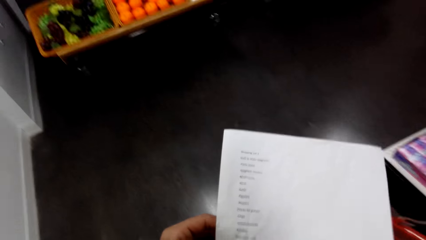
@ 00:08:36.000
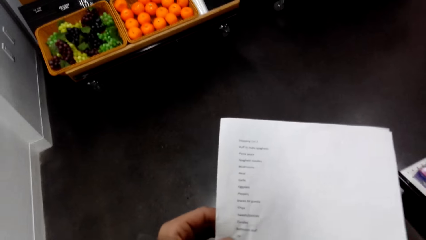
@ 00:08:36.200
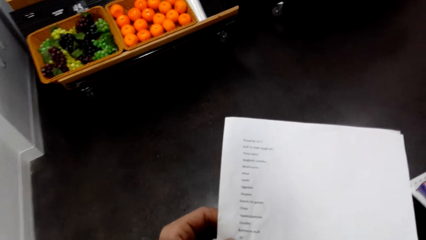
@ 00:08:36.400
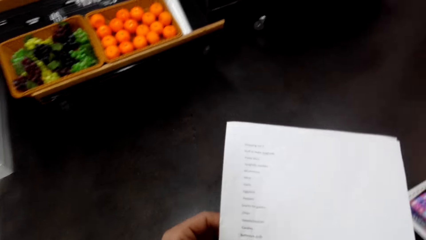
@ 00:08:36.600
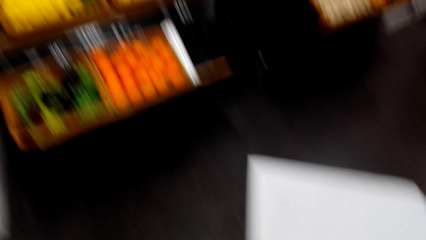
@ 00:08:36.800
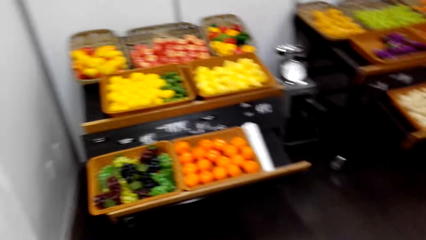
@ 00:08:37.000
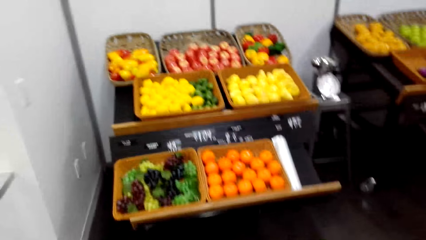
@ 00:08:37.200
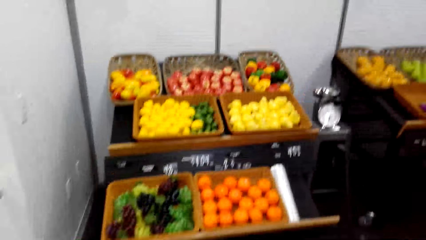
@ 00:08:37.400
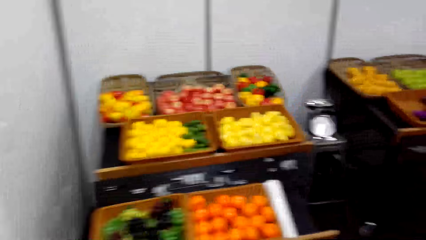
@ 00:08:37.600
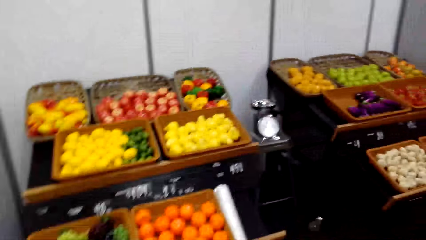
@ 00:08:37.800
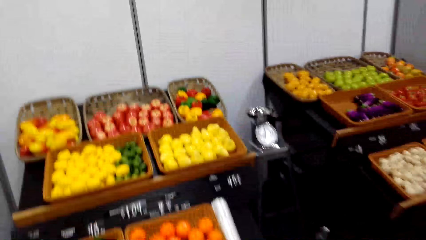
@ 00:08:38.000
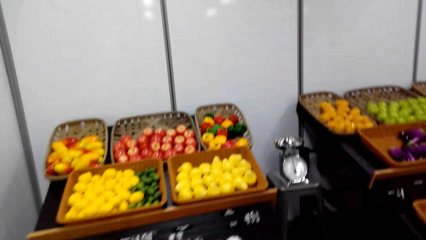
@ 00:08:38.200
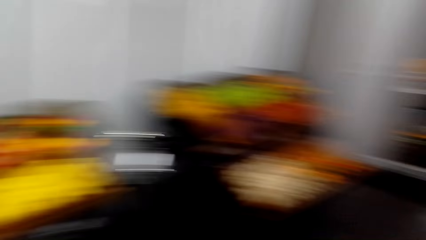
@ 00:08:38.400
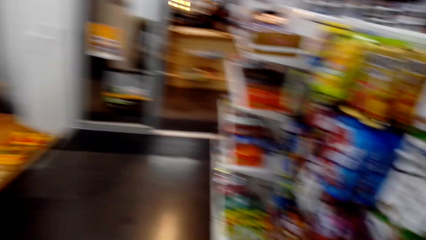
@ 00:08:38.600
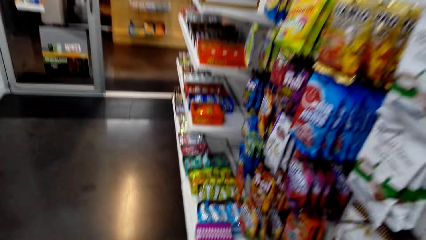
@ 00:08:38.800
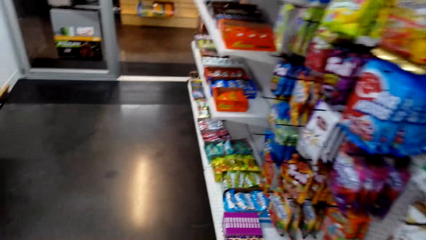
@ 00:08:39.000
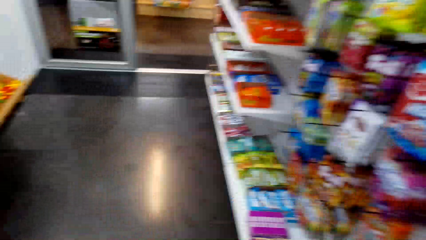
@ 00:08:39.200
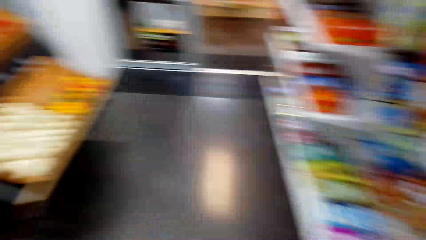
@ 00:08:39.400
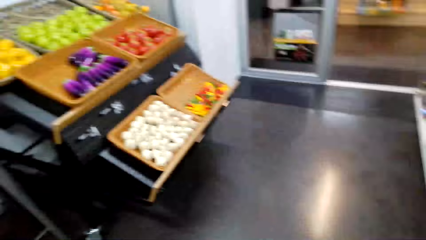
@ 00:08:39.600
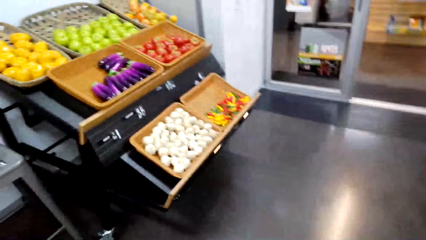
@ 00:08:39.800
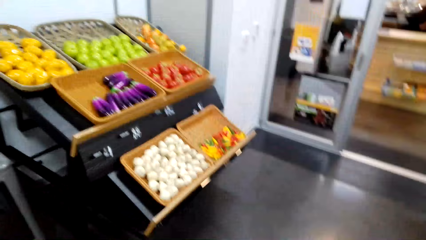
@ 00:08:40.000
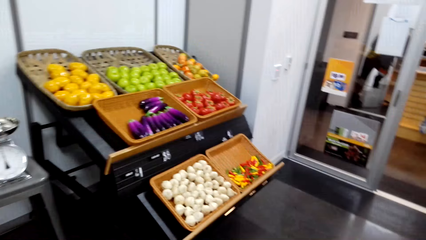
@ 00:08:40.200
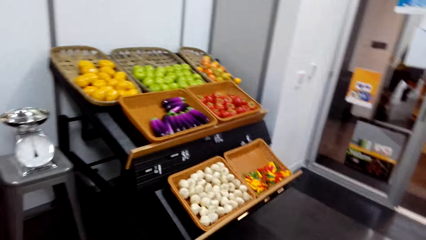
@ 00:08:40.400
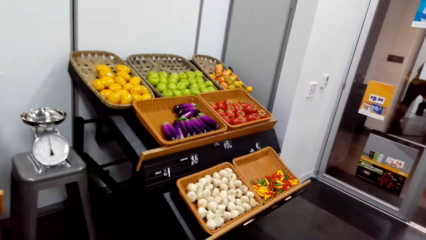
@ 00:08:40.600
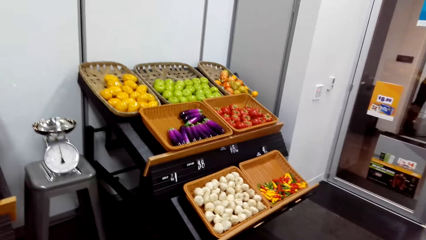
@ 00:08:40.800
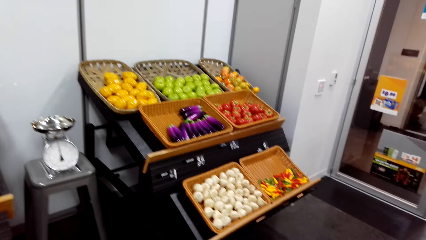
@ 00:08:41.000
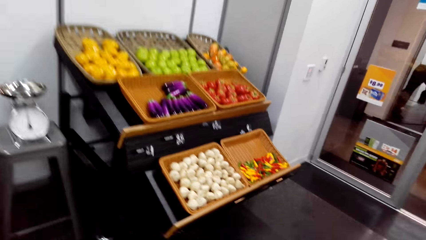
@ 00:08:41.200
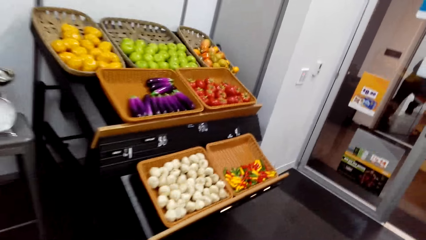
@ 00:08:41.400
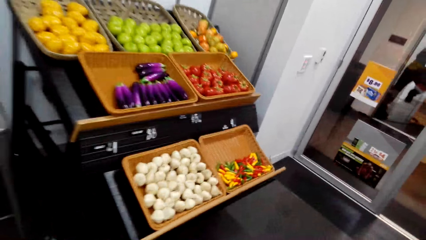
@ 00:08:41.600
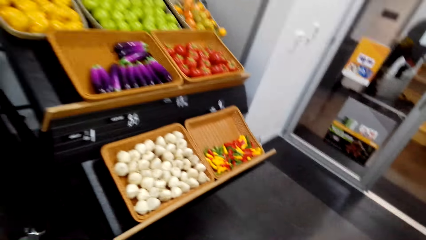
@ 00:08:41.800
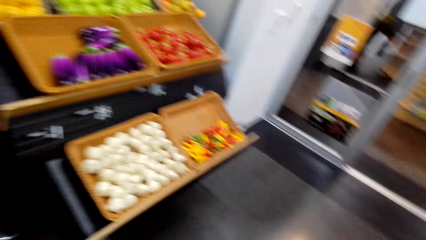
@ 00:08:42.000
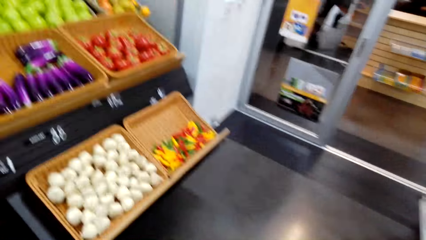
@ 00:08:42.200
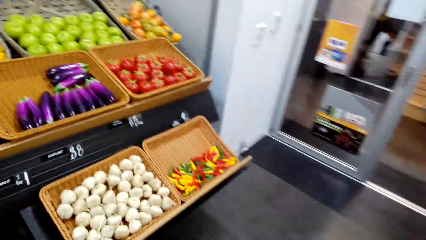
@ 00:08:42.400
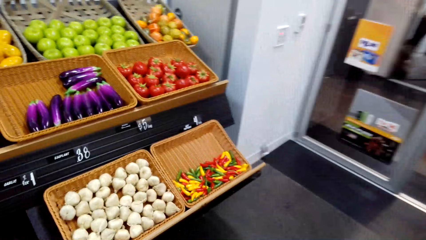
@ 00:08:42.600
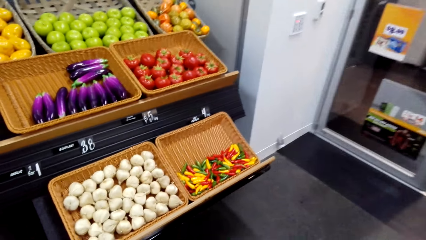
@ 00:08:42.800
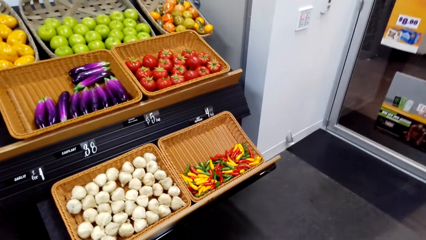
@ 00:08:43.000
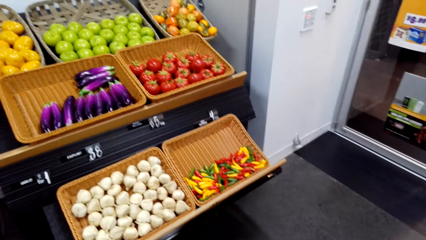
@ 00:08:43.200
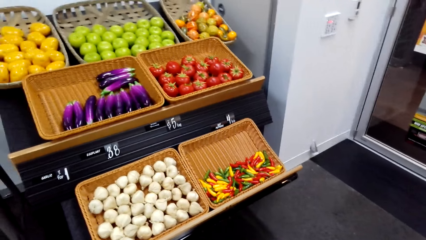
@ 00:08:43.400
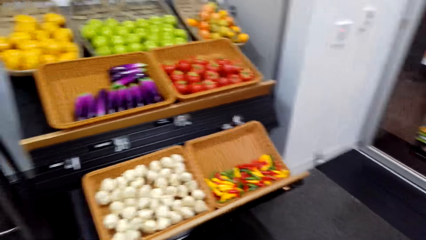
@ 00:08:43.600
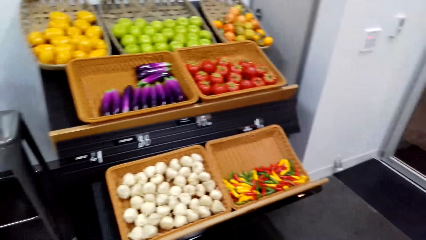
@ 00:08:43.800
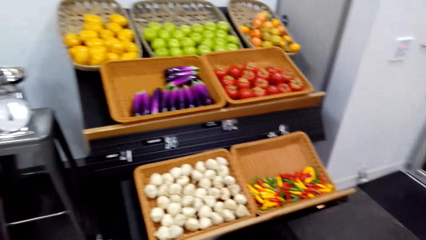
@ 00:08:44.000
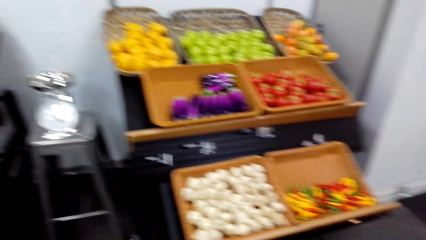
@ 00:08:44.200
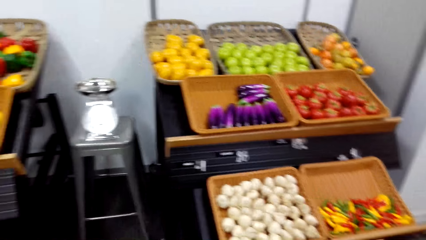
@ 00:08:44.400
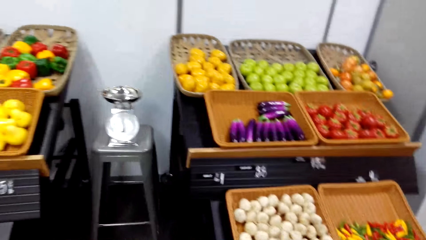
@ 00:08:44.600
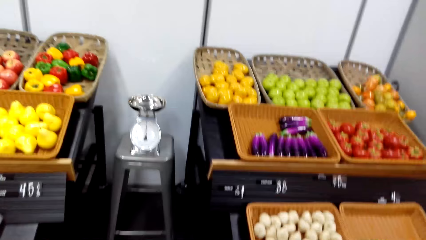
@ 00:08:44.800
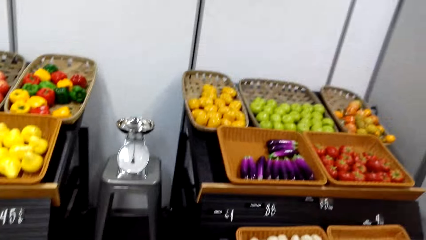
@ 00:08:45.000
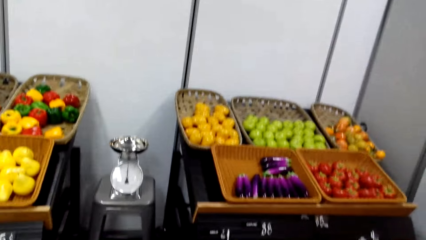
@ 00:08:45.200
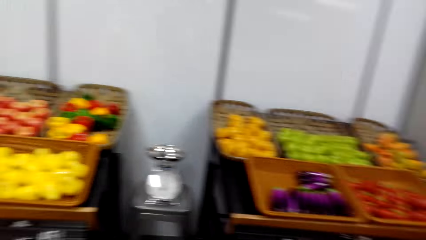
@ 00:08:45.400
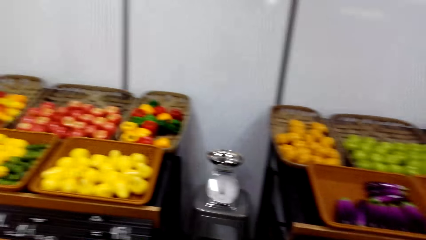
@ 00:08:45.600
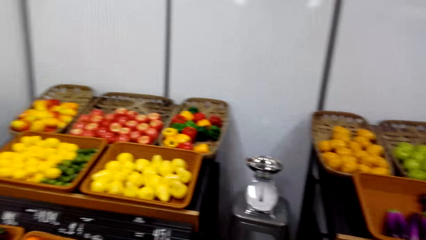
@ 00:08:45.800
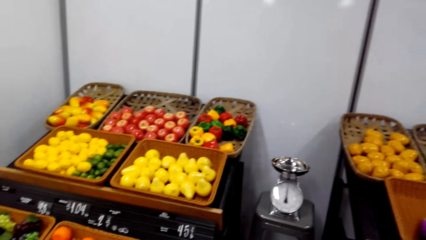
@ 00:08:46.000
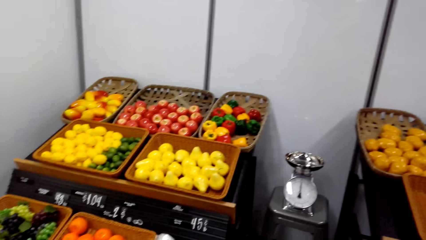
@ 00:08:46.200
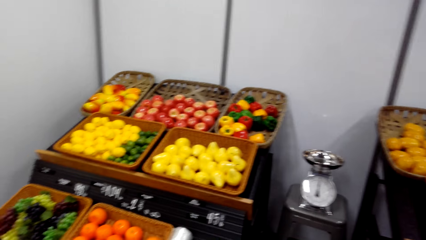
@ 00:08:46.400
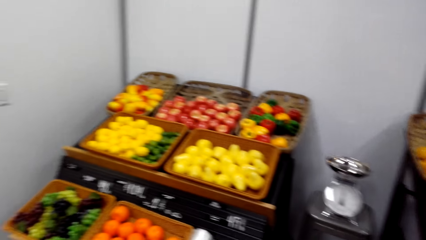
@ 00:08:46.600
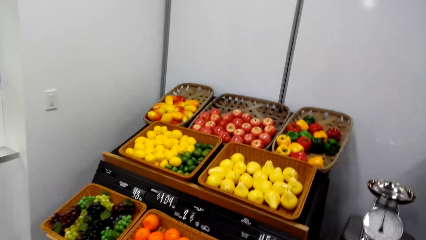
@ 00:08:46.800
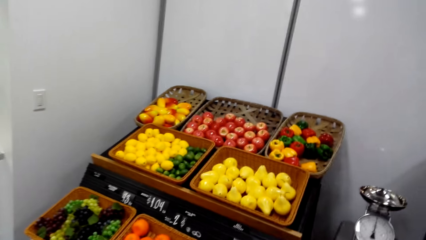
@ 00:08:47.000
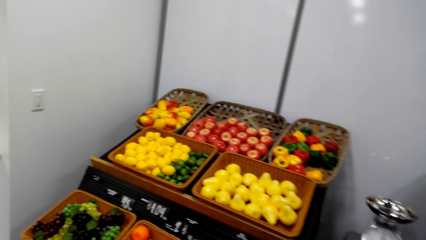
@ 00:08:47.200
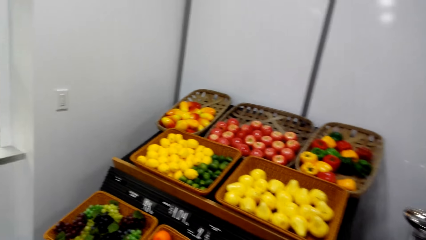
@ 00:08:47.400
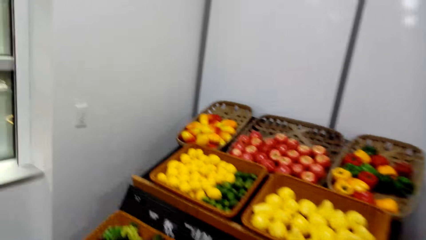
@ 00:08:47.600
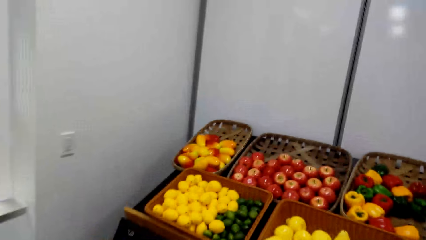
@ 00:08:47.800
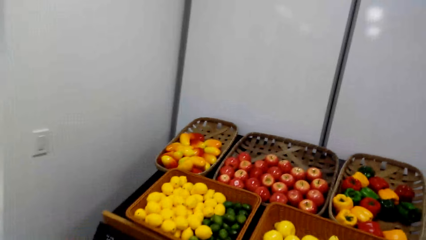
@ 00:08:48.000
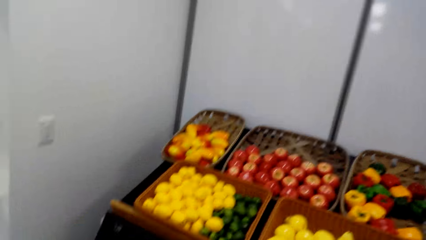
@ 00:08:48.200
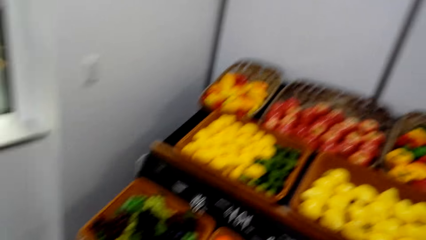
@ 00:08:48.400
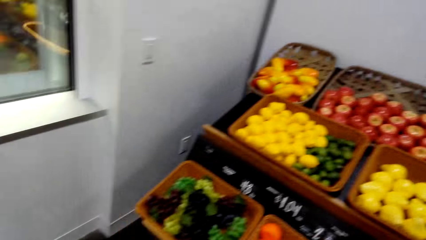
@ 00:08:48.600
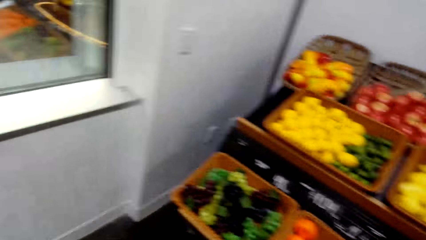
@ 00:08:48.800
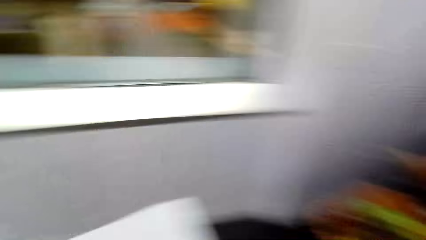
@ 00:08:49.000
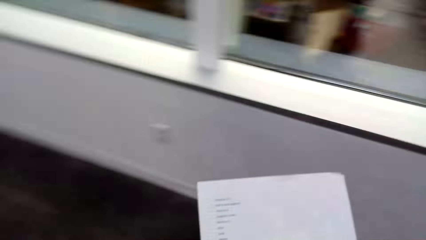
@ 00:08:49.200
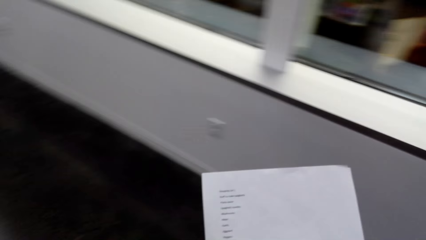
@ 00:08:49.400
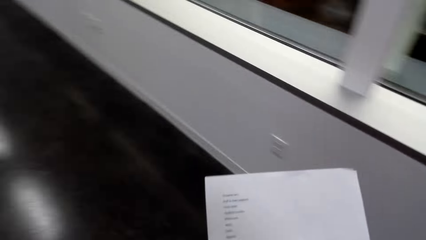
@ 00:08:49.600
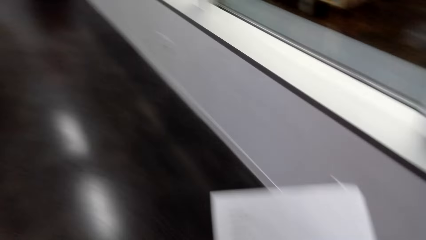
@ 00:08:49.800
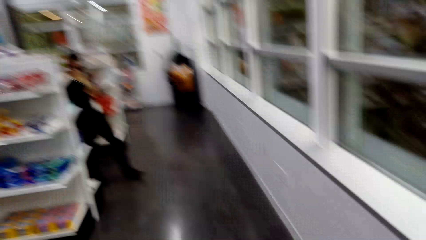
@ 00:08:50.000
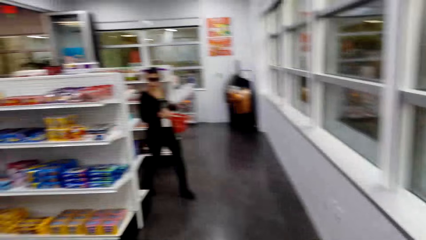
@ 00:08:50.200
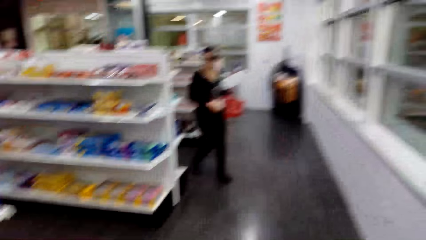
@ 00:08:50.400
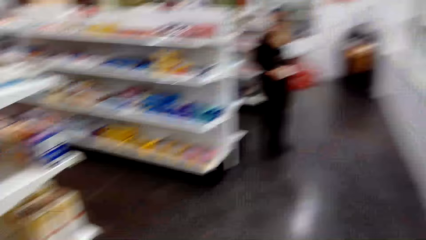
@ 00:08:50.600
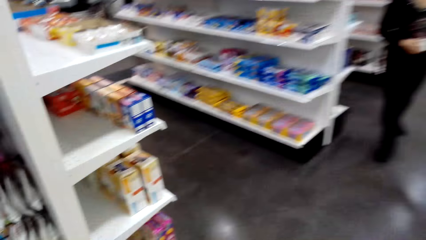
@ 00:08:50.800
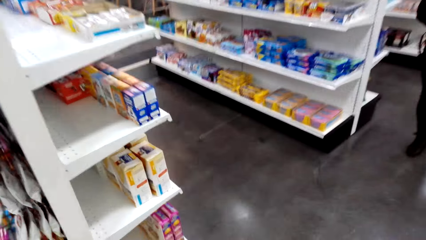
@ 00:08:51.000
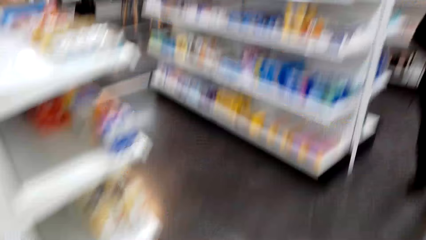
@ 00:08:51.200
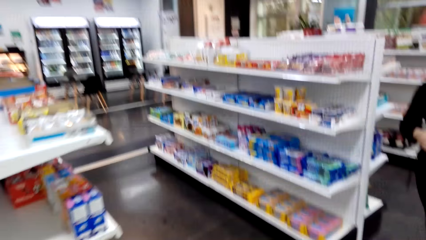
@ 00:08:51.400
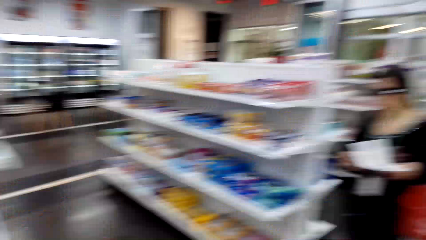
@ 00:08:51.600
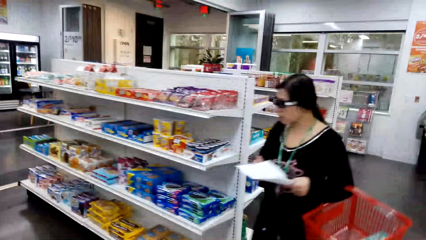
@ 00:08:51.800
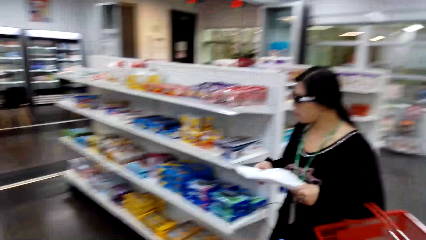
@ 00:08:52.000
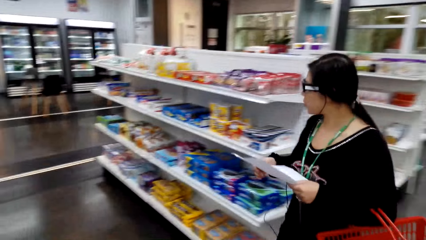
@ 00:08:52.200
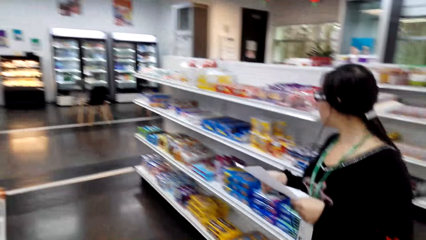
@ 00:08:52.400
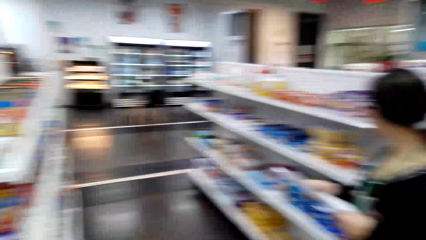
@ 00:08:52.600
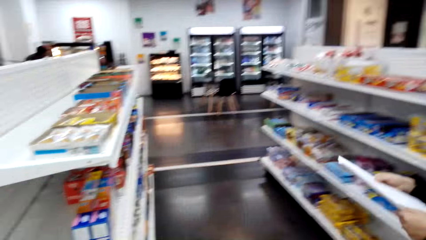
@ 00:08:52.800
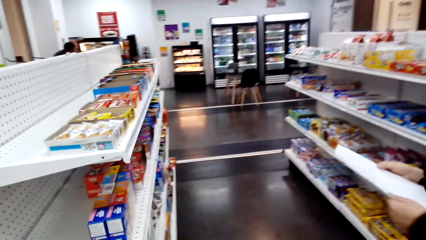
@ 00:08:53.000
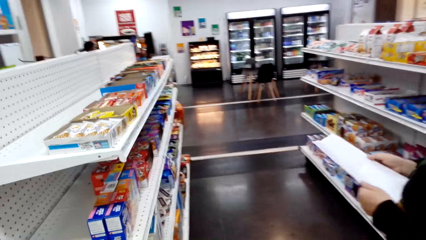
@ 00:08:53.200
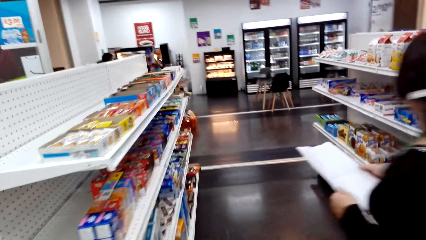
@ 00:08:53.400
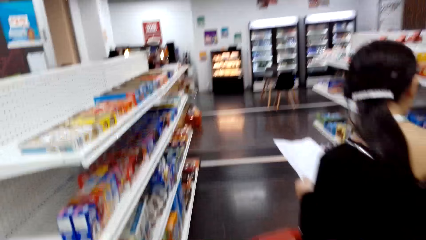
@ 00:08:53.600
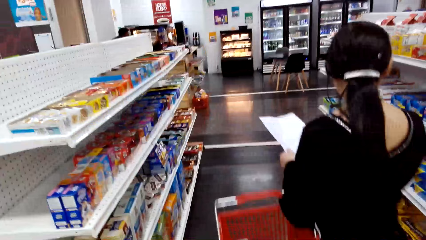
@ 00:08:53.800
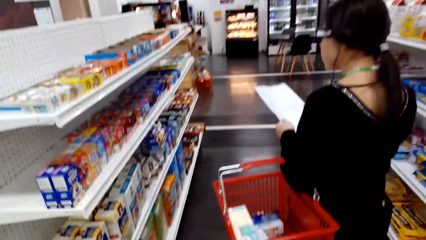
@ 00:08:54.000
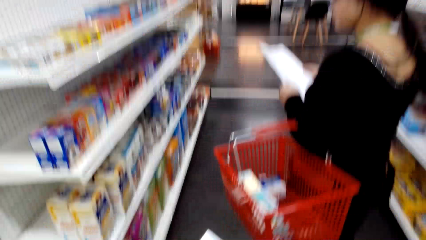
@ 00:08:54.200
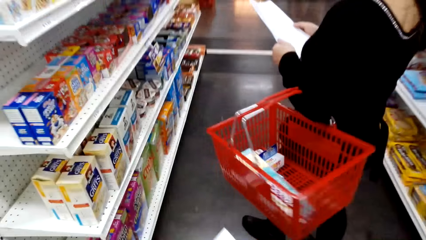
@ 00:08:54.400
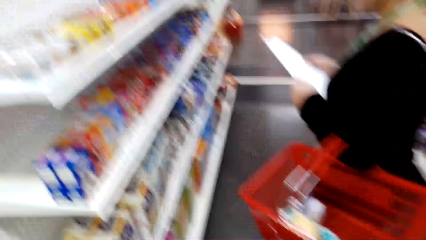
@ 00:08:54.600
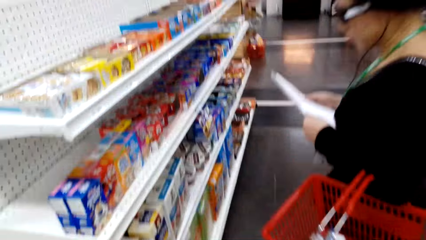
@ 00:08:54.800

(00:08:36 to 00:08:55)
The camera wearer turns to the side. They walk around. They turn to the side. They walk around. They turn to the side. They walk near someone. They turn to the side. A man walks around. The camera wearer walks around.
